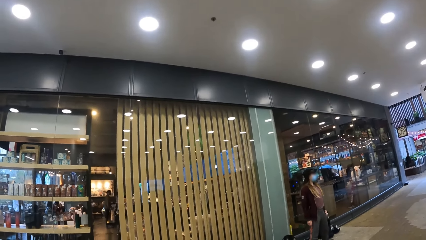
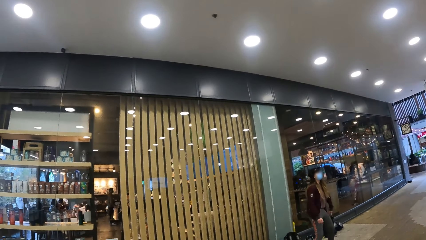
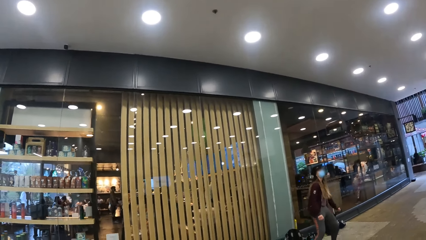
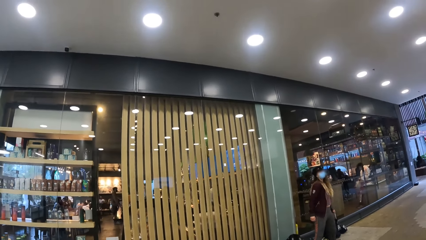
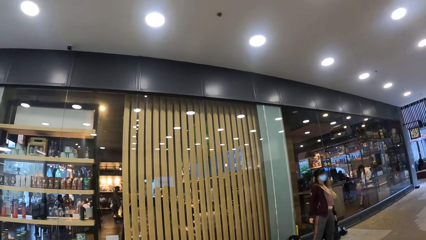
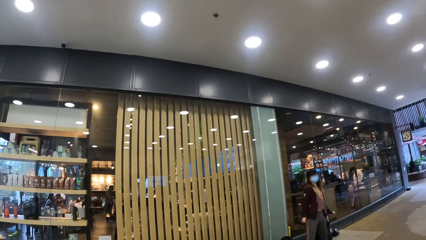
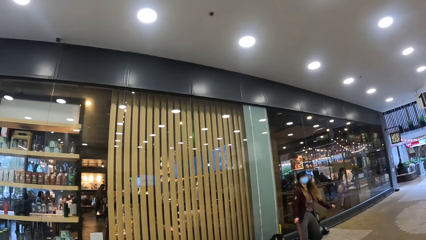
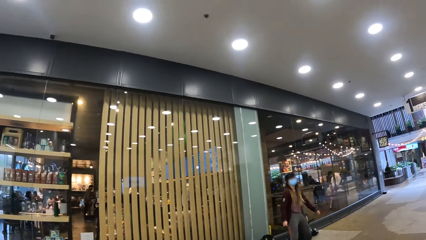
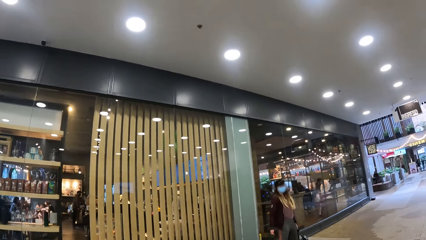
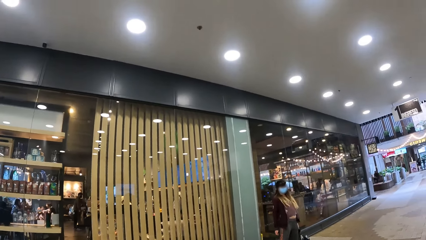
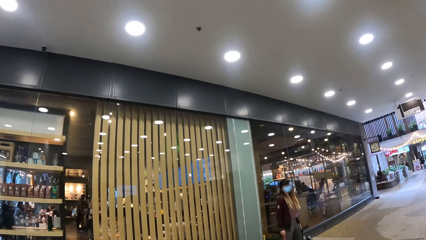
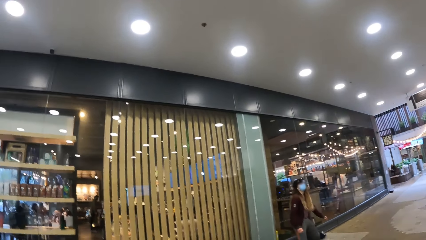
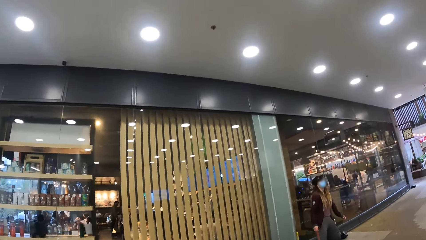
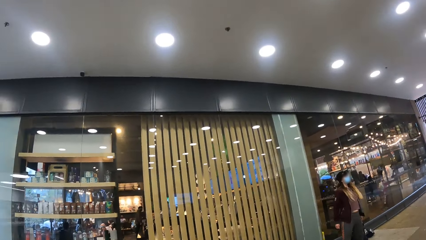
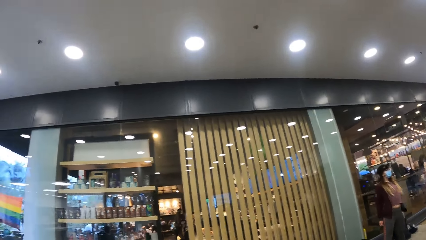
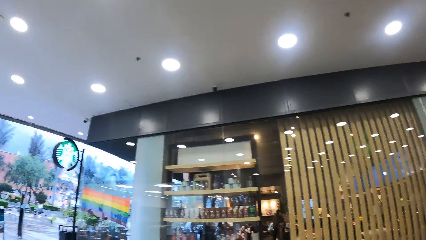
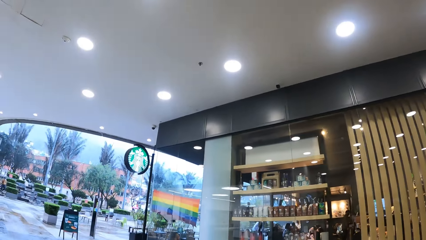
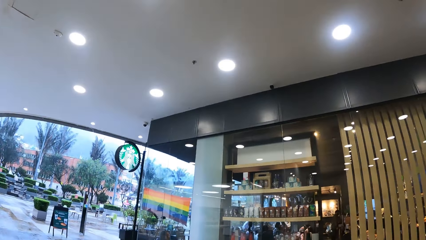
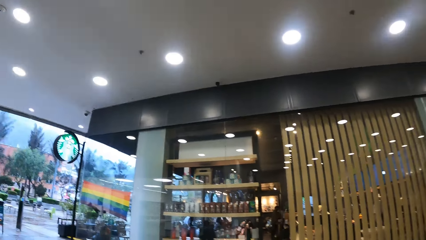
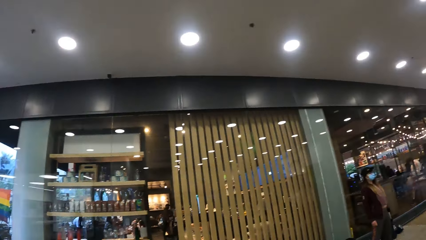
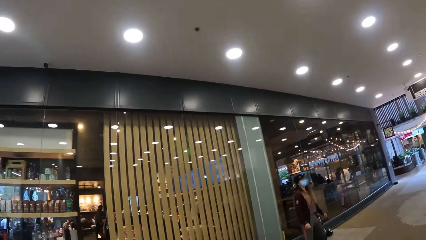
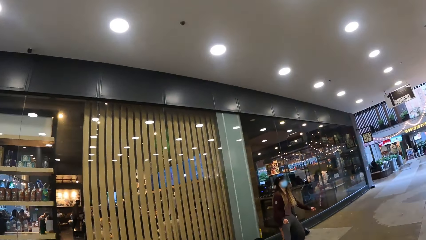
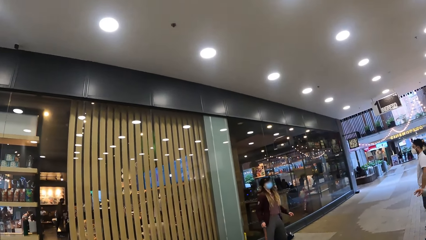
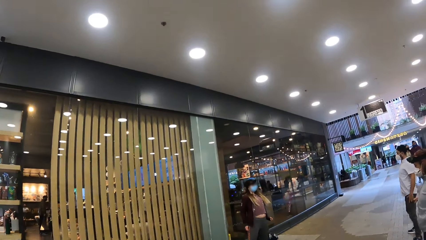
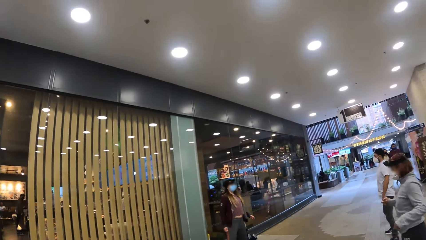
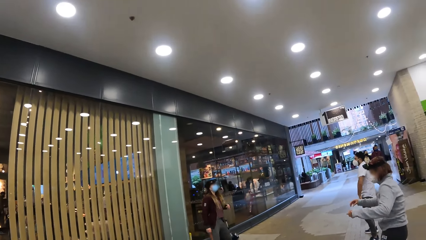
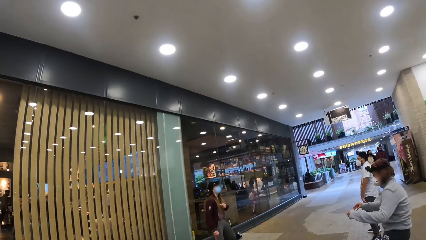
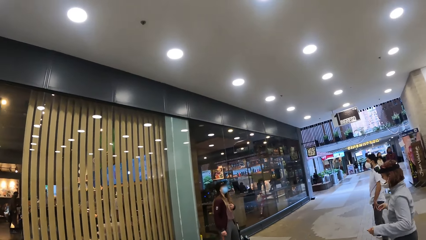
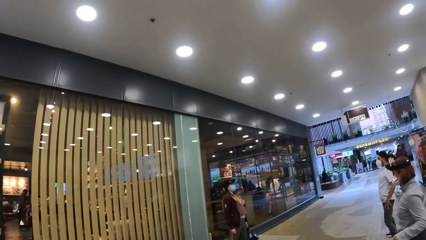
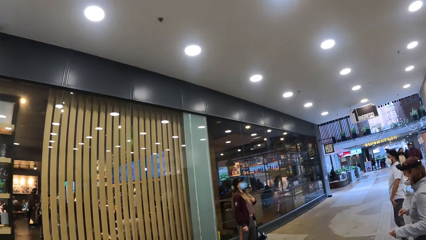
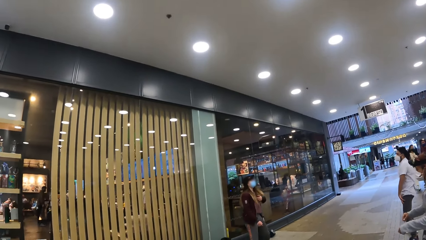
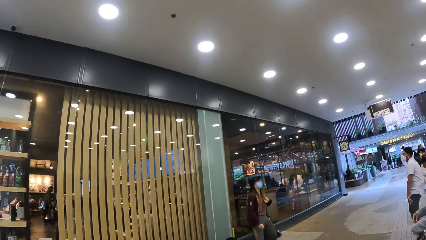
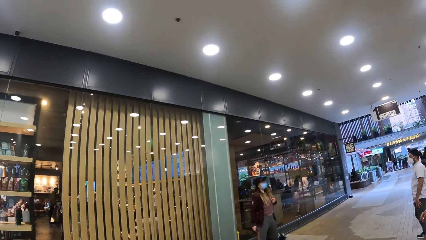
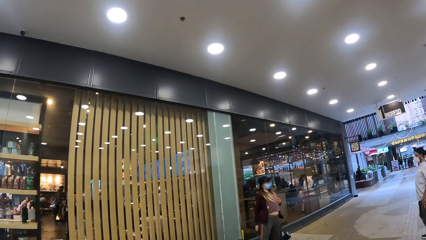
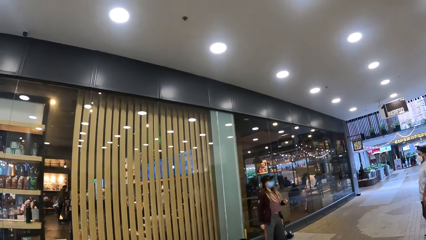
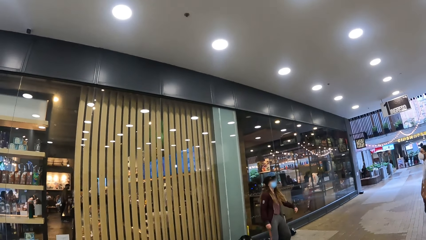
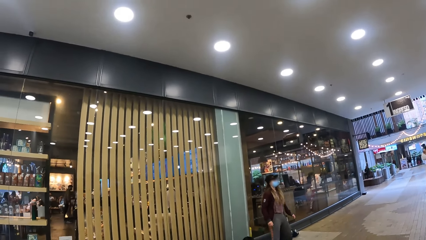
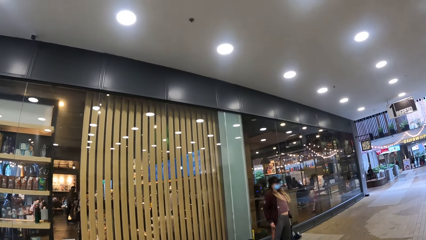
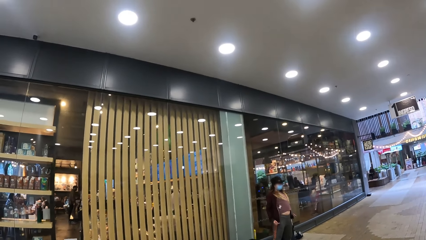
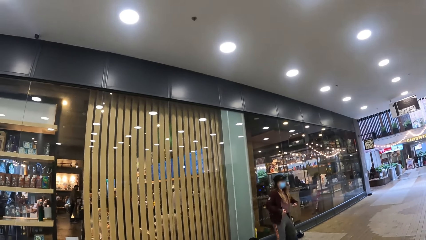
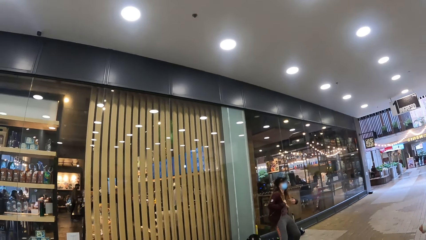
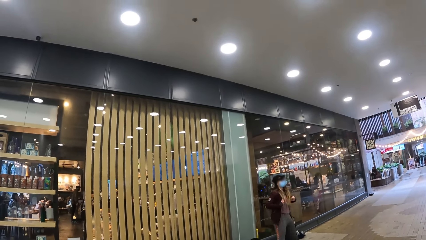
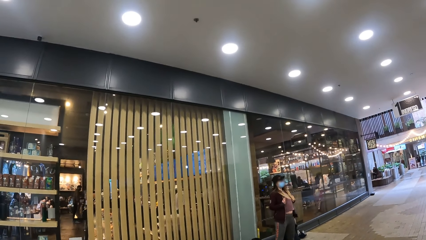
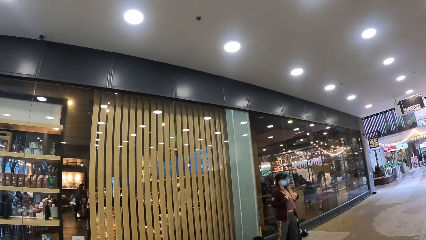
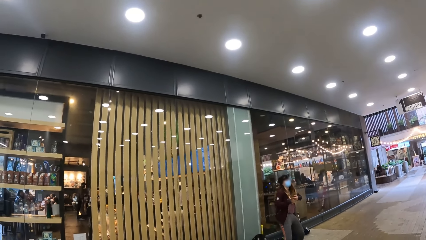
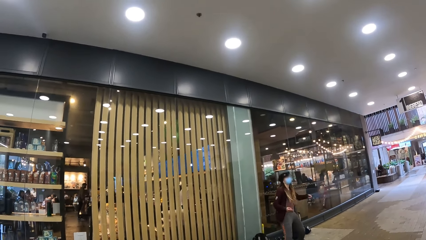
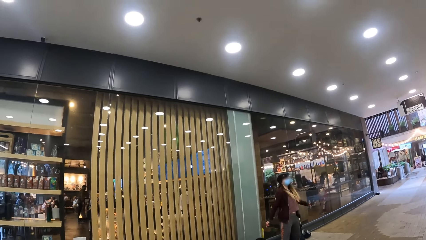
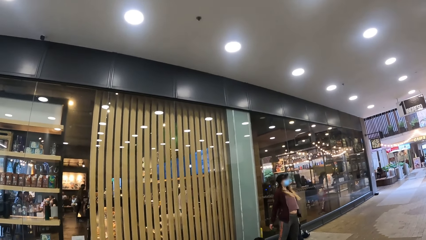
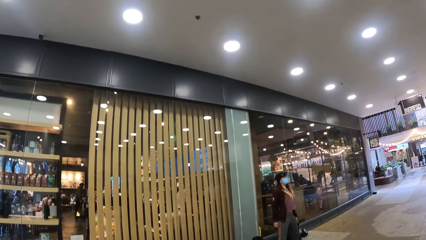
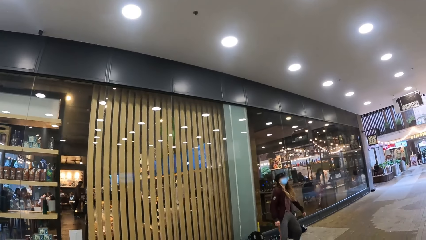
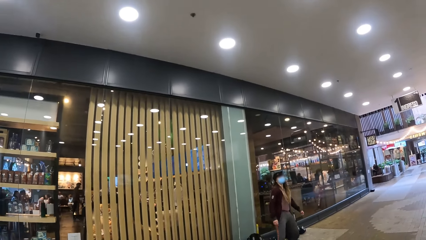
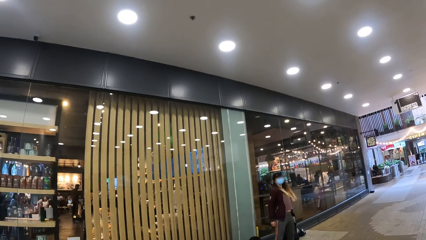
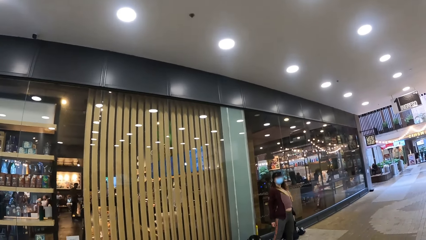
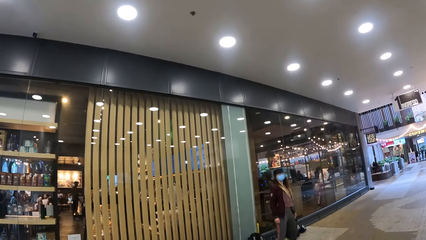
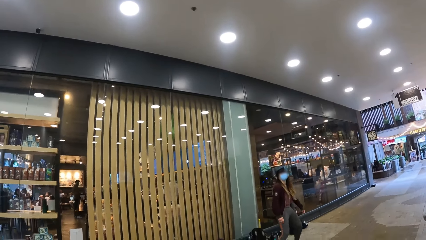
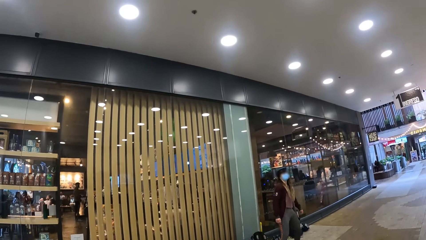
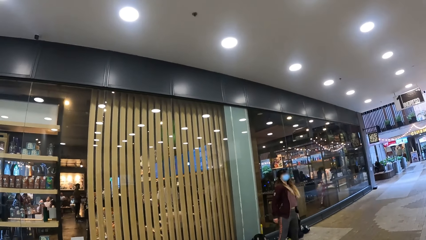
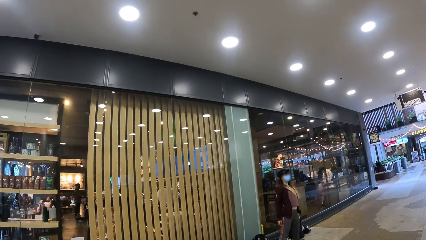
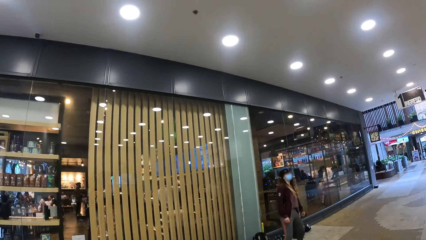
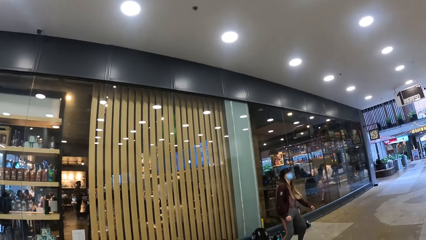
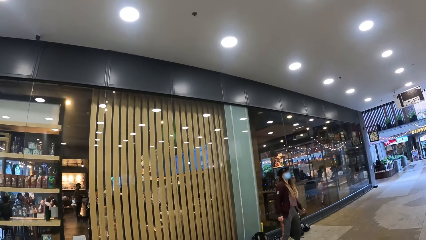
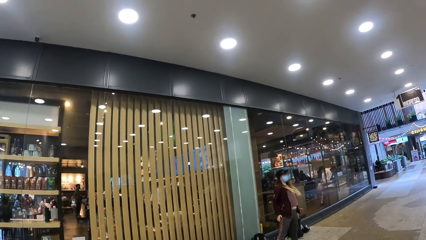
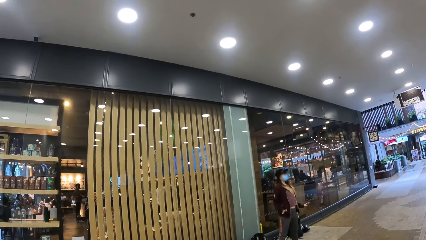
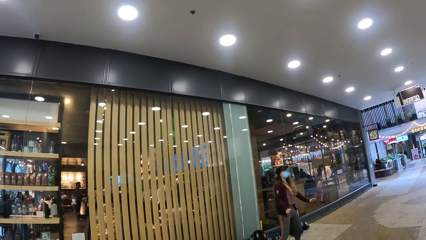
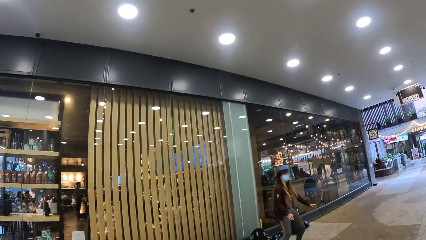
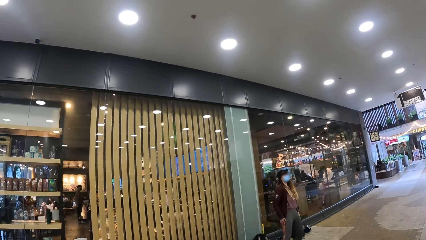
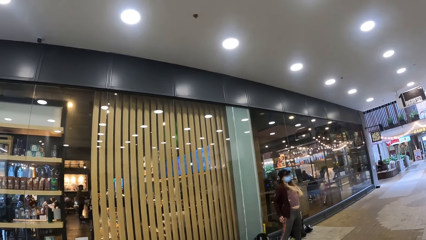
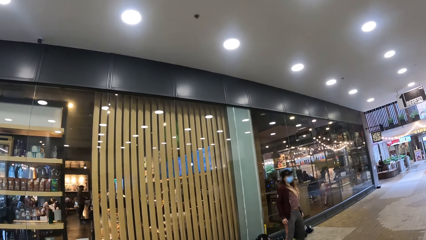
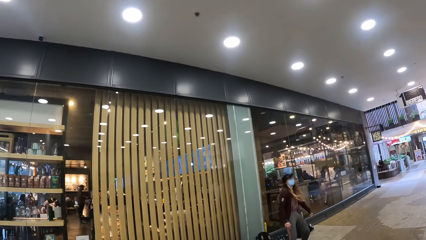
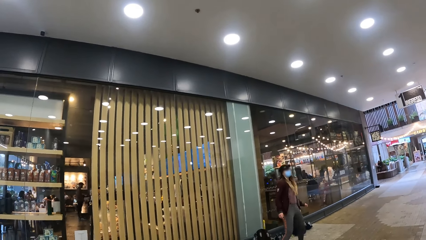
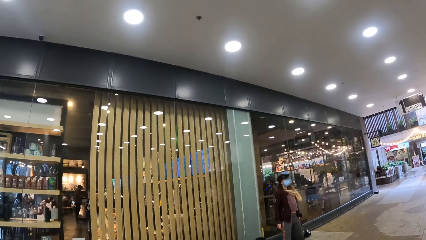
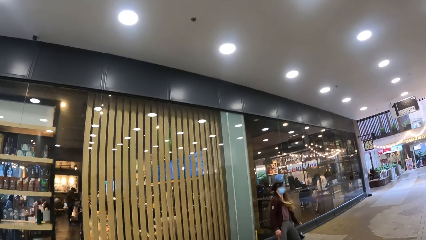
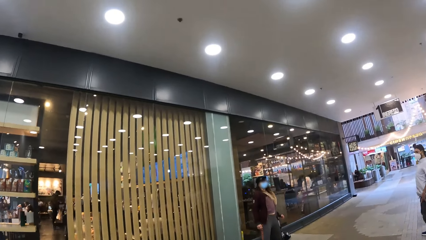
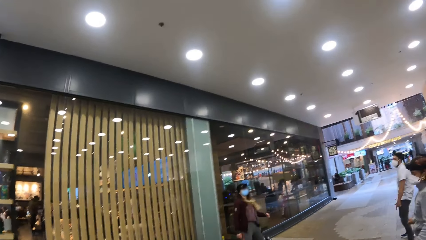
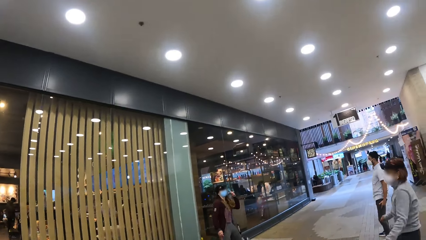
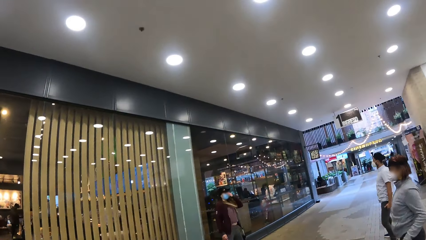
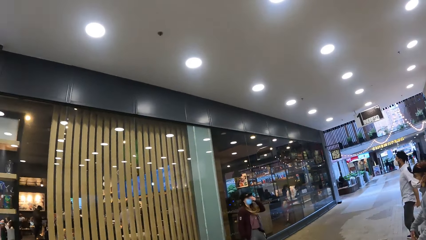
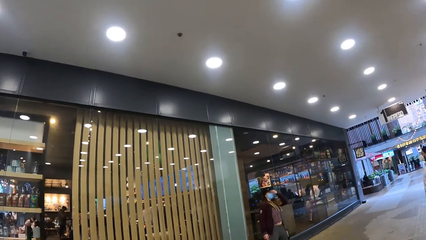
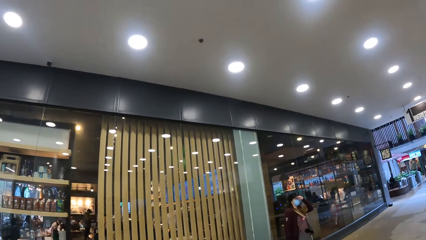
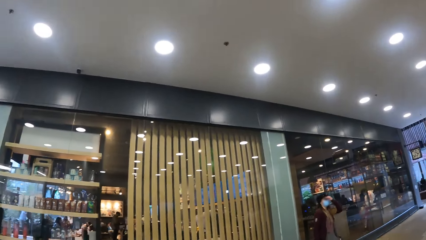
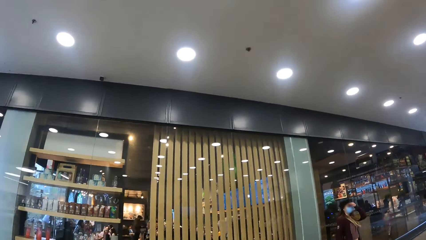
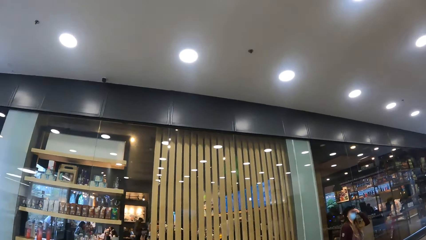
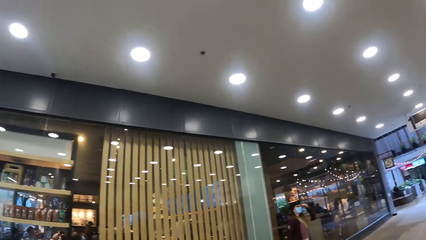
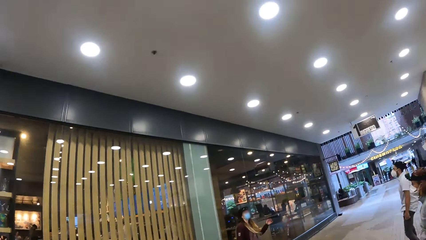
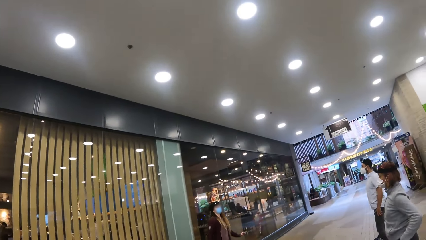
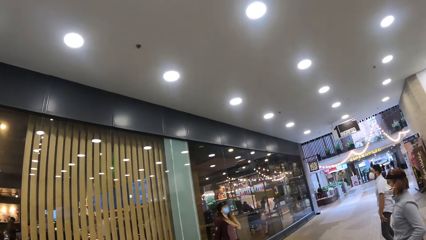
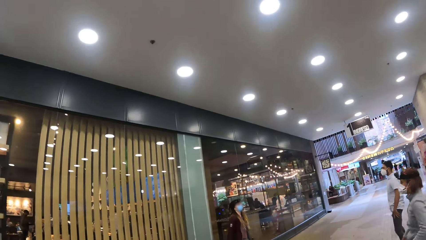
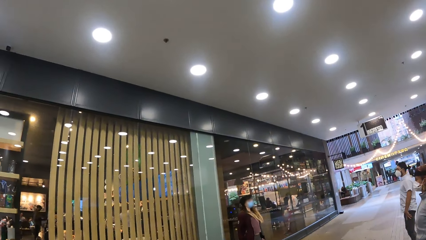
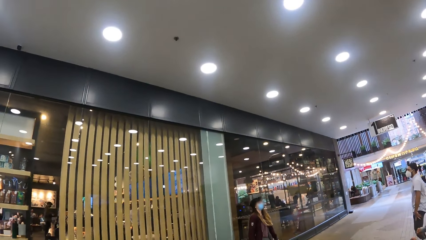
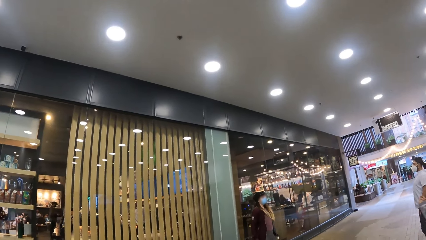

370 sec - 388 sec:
The camera wearer looks around the restaurant. They look at a person. The person dances. The camera wearer looks at others.
